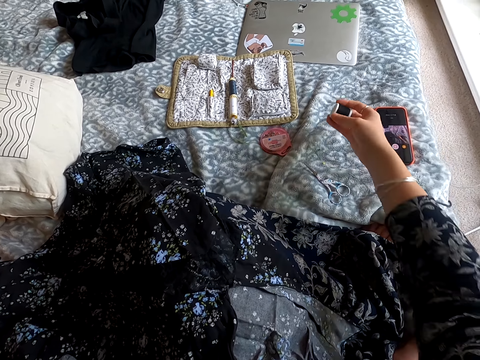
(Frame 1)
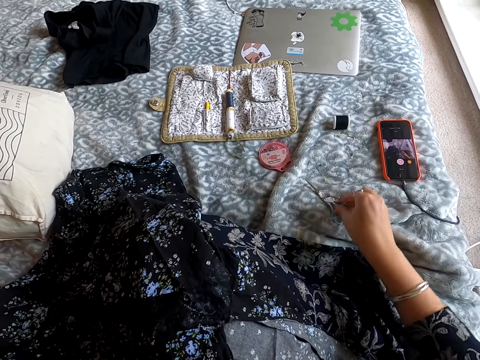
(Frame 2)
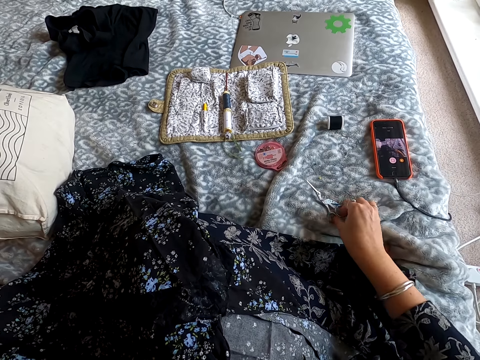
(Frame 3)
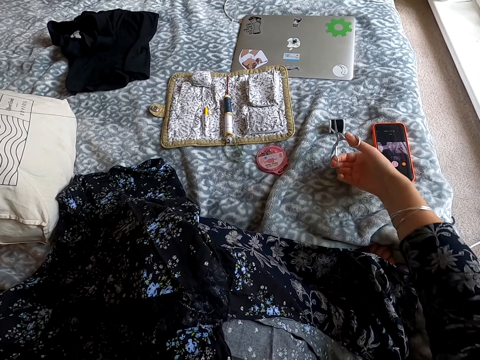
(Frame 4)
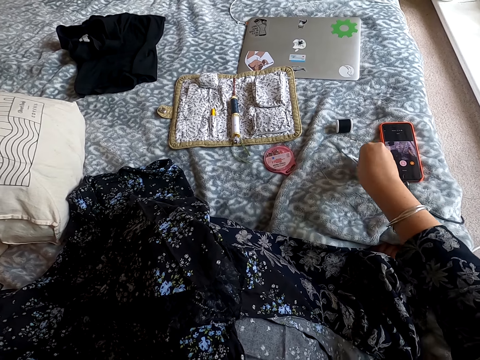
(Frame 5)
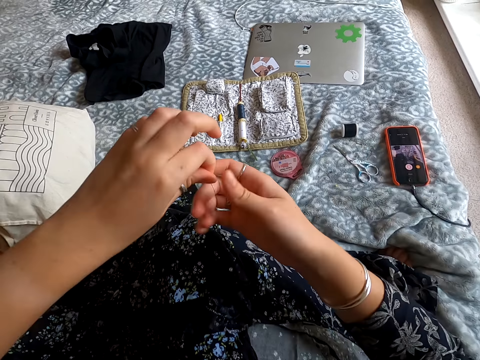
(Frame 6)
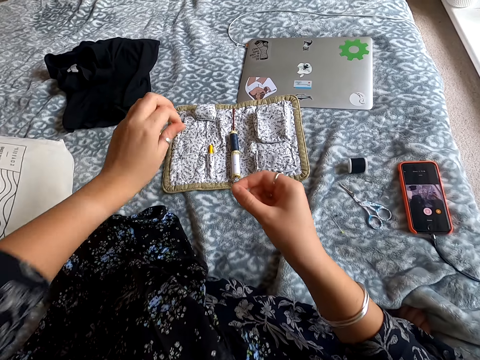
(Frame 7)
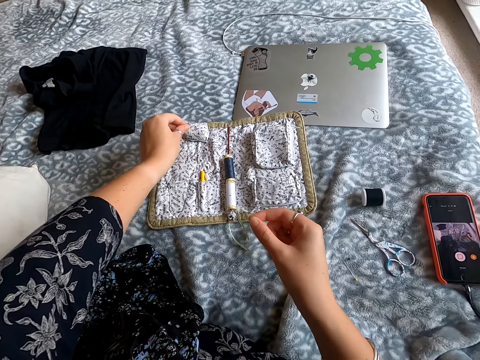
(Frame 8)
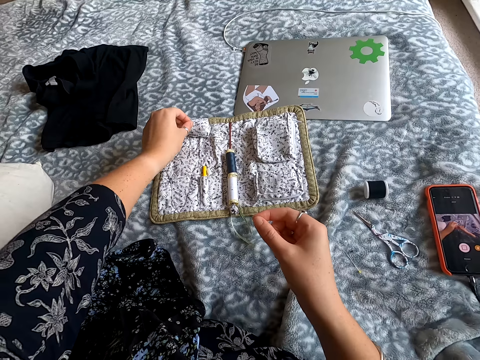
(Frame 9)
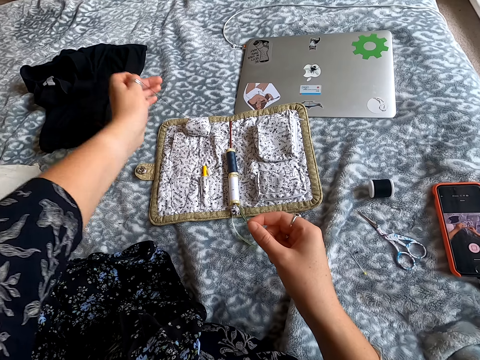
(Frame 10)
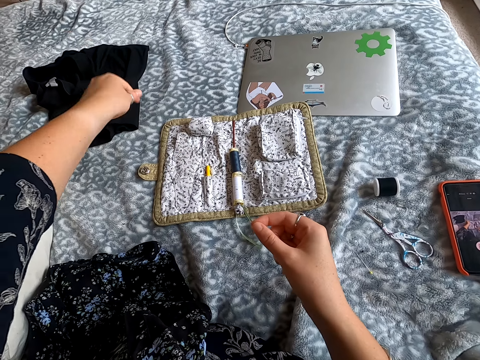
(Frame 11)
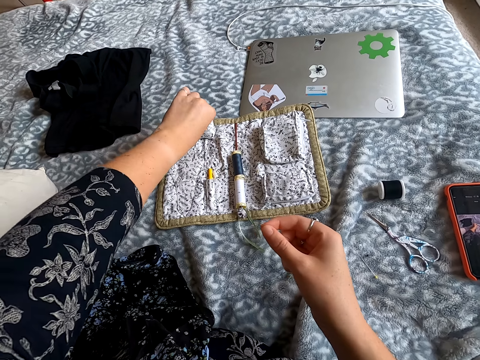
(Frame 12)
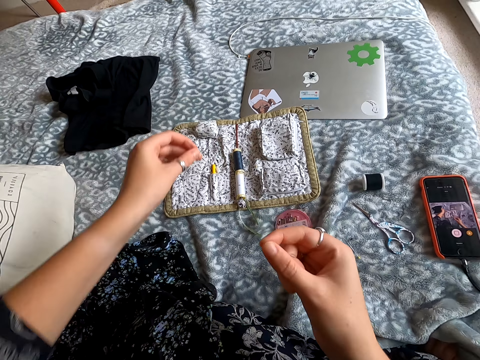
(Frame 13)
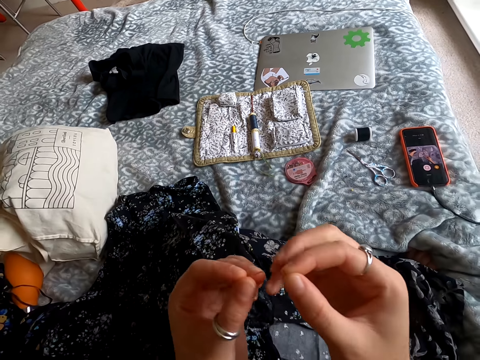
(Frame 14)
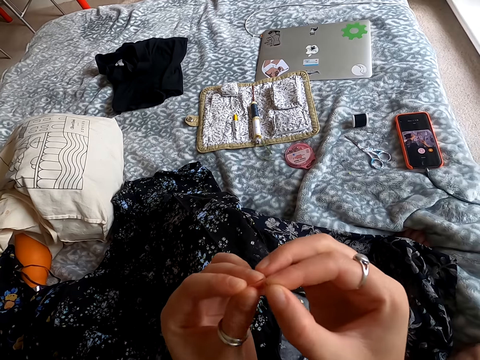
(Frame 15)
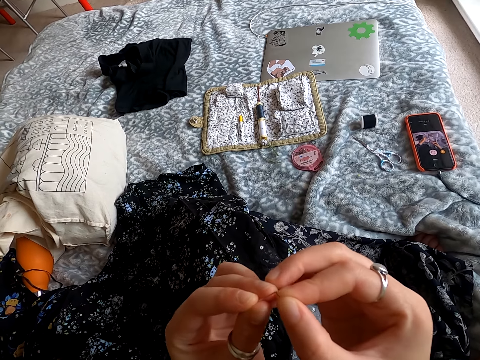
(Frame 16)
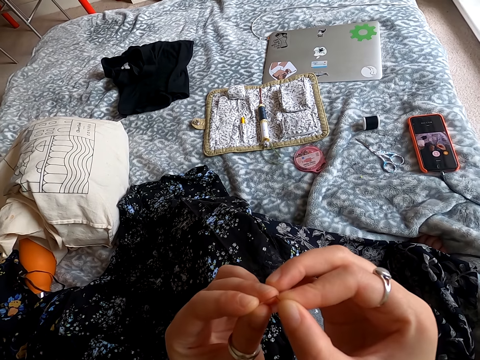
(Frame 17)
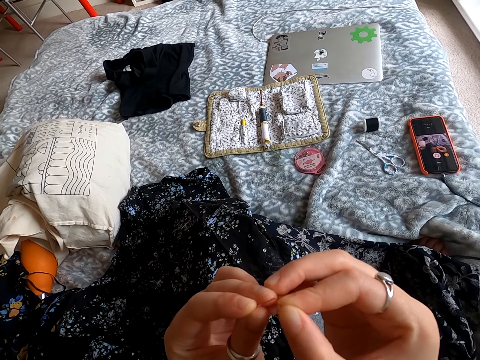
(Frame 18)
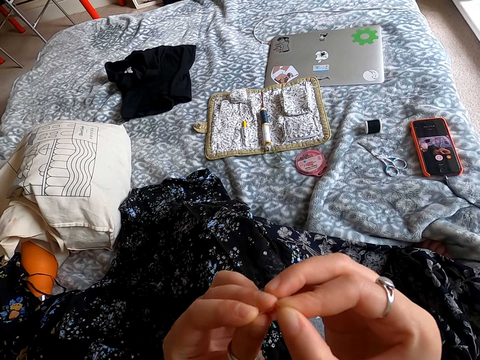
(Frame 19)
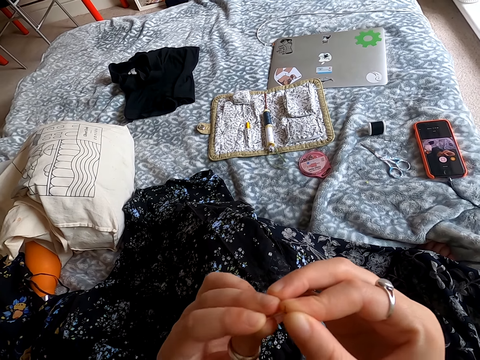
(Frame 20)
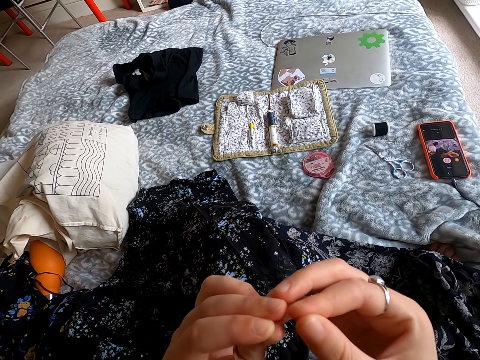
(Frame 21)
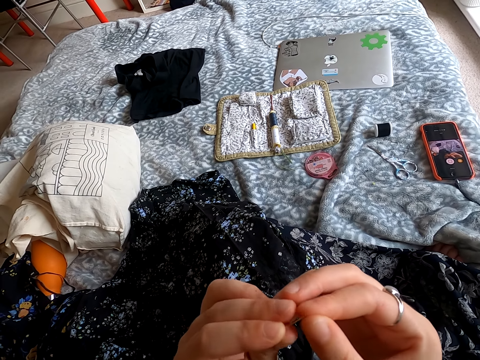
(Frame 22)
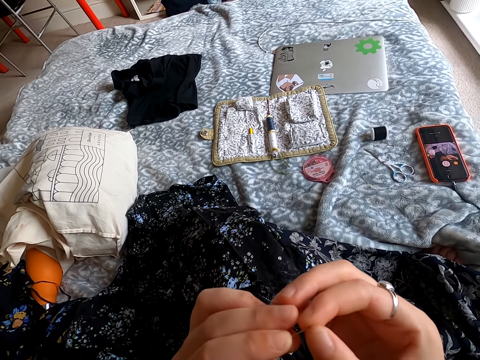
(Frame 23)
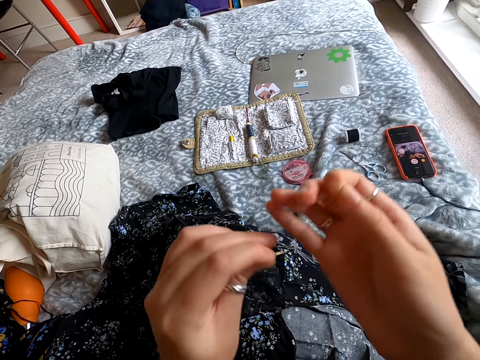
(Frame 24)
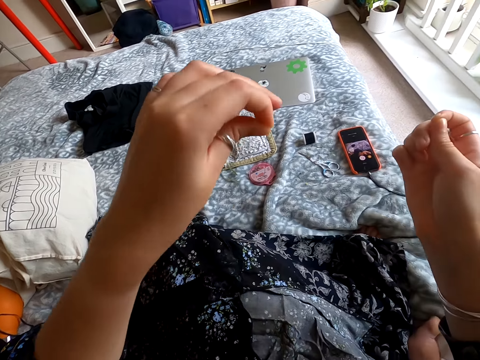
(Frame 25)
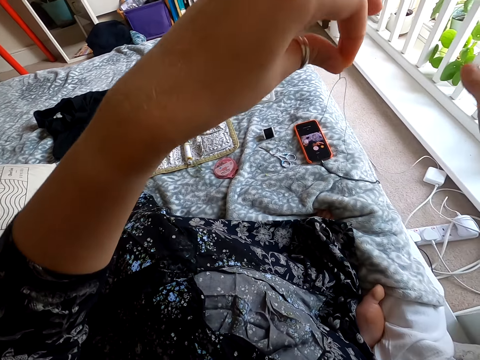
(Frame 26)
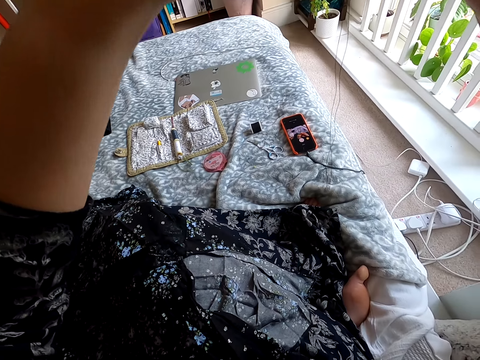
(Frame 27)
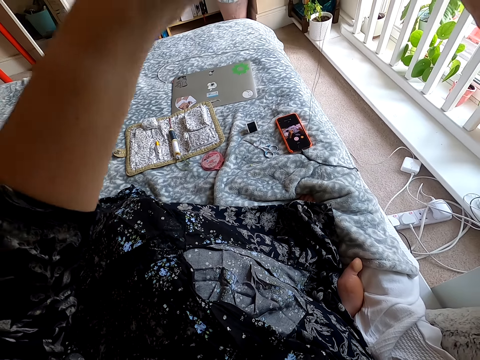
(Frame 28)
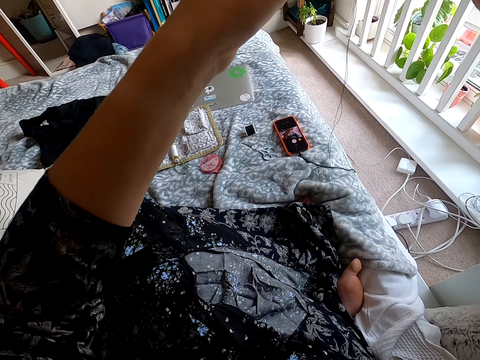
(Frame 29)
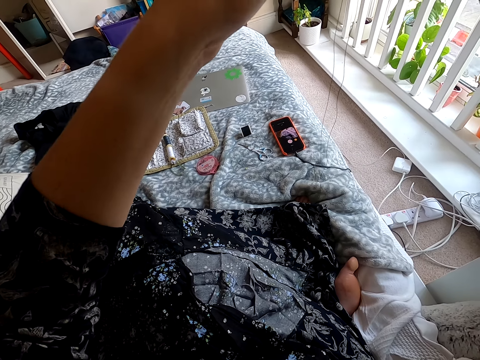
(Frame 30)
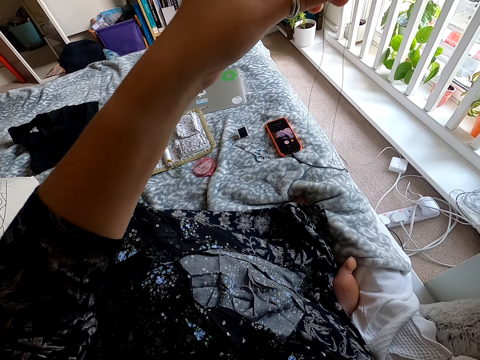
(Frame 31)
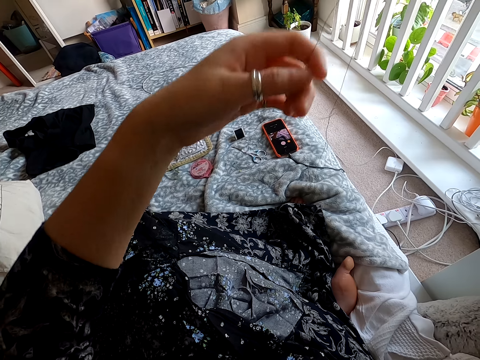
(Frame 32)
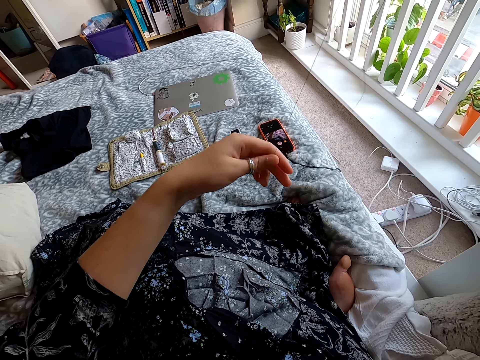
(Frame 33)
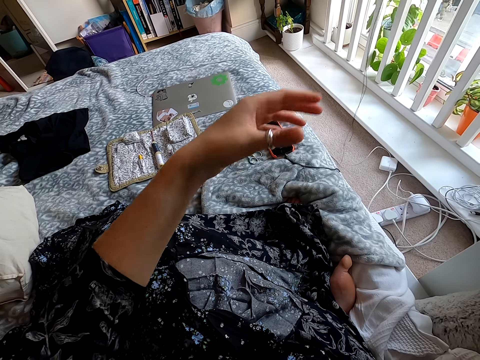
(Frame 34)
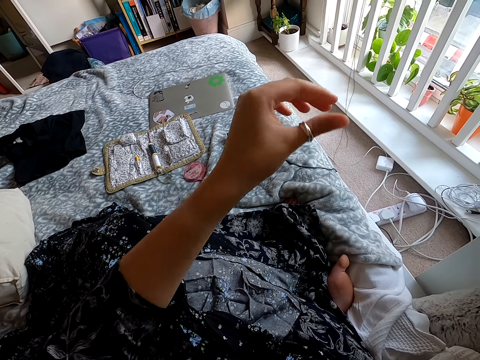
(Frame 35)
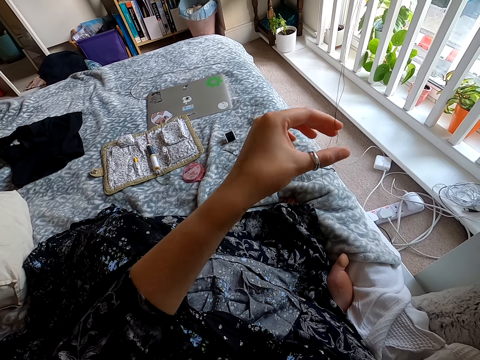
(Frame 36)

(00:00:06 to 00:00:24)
The camera wearer puts the sewing thread down. They pick up a pair of scissors, cut the sewing threads, and put the scissors down. They pick up the needle. They pass the sewing thread through the needle eye. They pull the thread, move the needle up, and pull the thread.

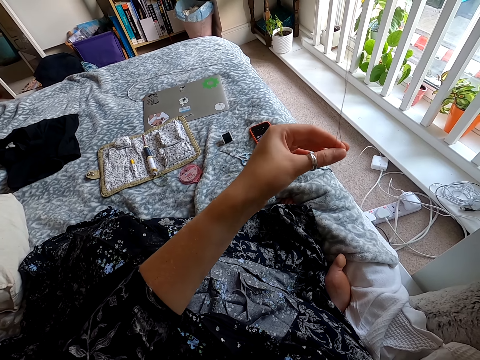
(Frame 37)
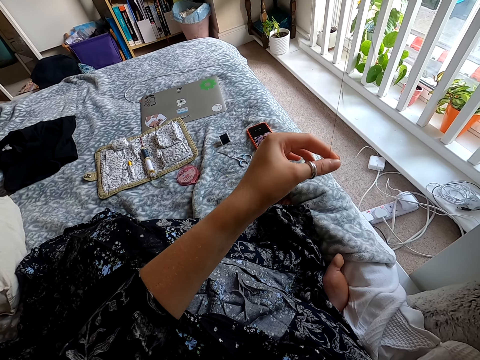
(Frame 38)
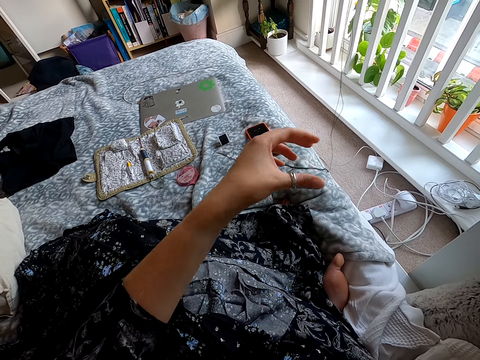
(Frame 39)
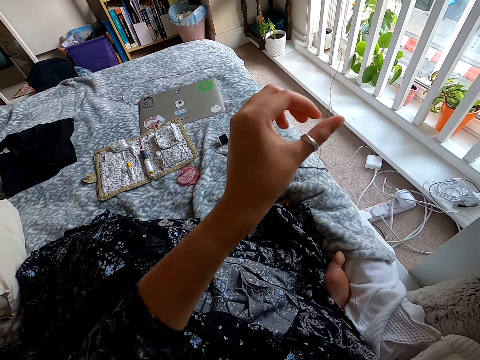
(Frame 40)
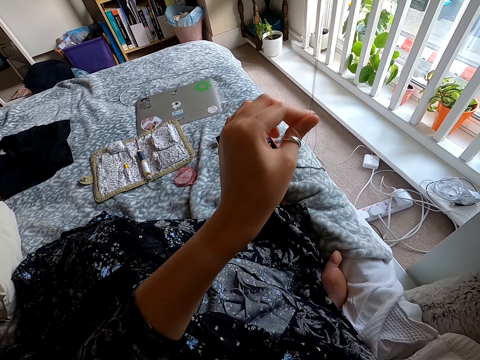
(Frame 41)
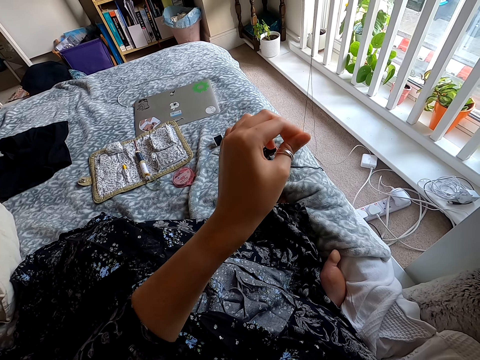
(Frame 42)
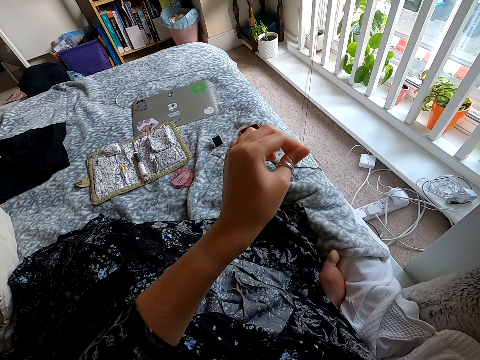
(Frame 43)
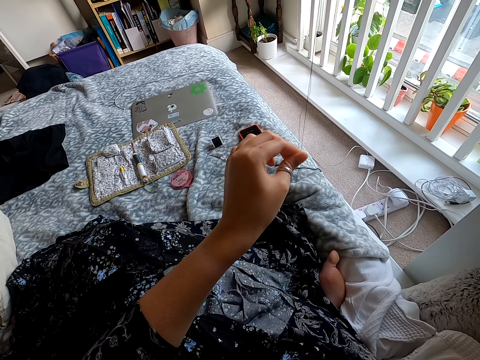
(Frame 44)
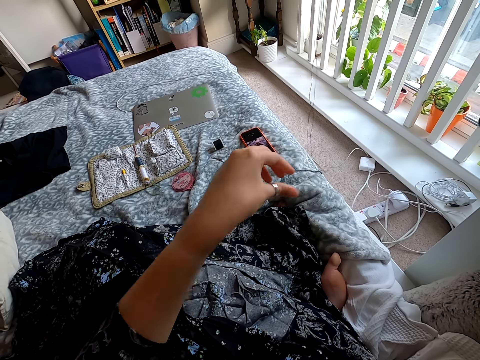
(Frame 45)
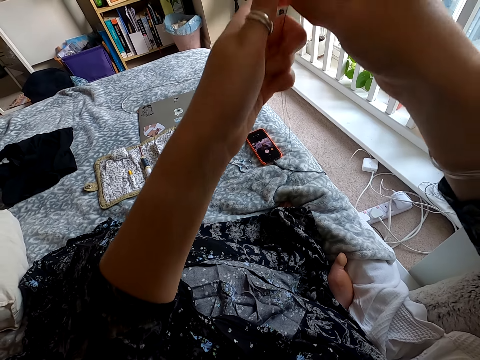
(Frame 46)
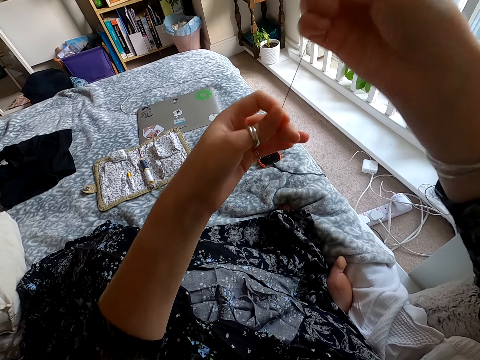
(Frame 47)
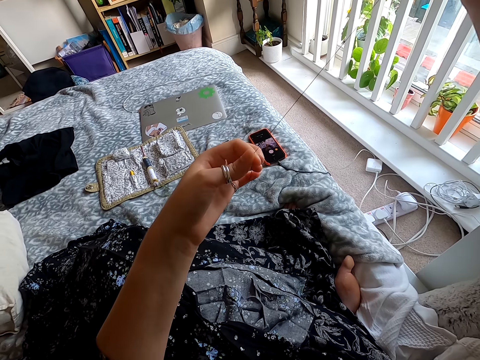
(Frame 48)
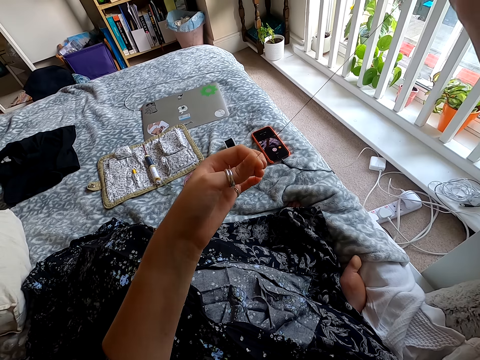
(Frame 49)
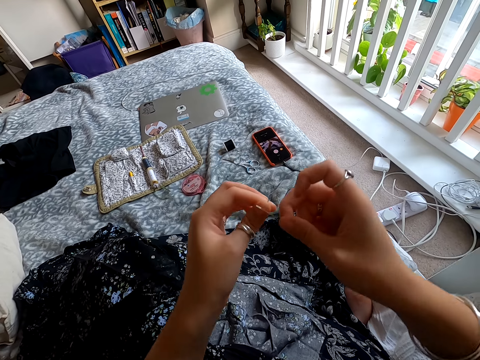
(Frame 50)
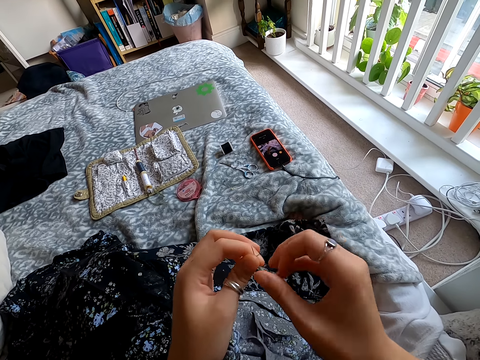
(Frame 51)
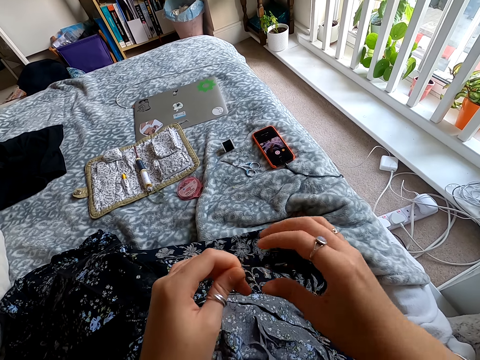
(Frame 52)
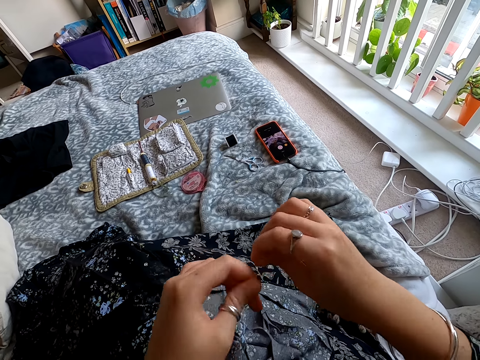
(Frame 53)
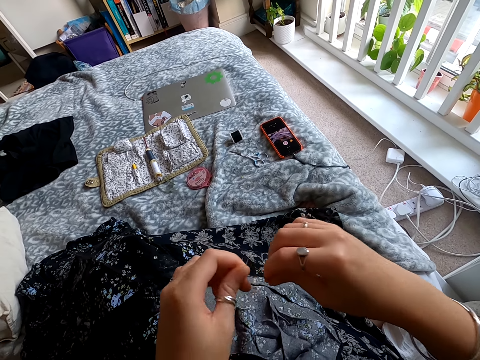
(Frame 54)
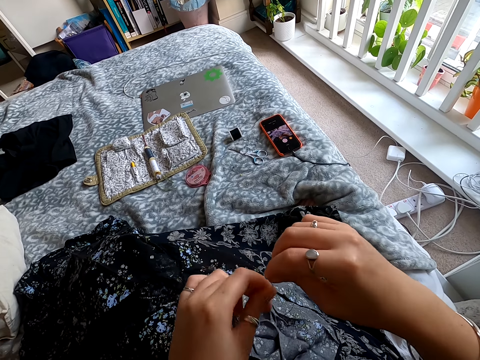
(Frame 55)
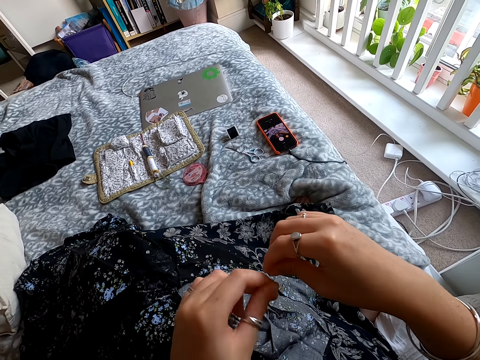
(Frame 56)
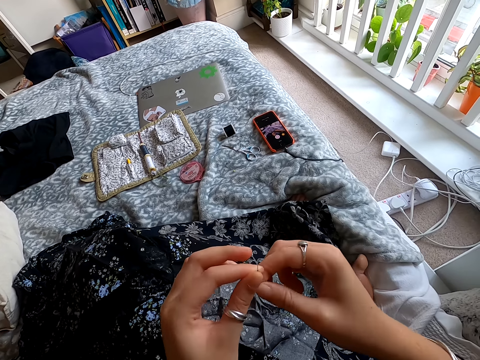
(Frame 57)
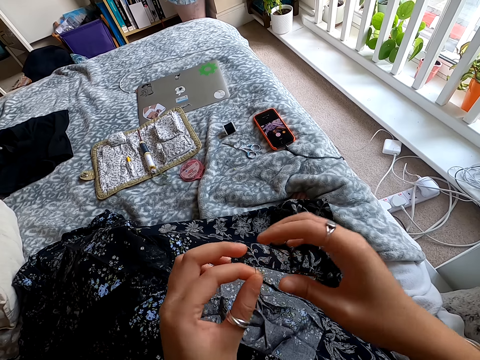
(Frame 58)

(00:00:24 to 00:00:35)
The camera wearer folds the thread.
